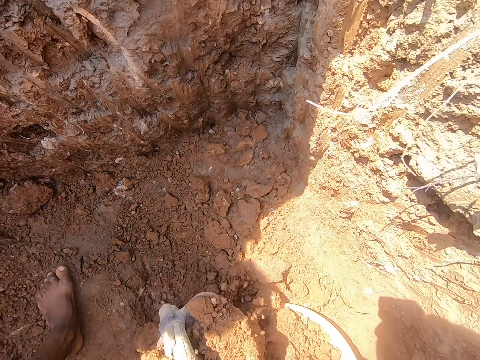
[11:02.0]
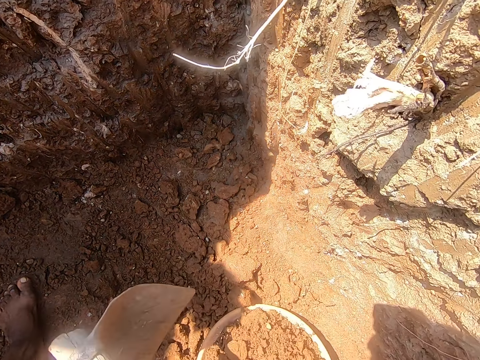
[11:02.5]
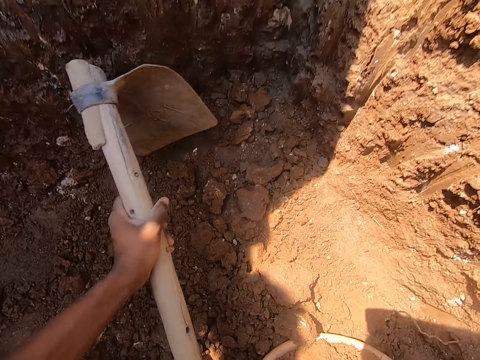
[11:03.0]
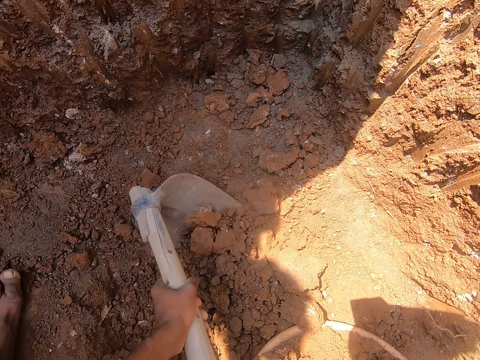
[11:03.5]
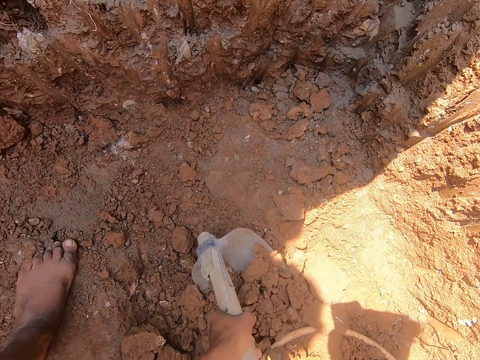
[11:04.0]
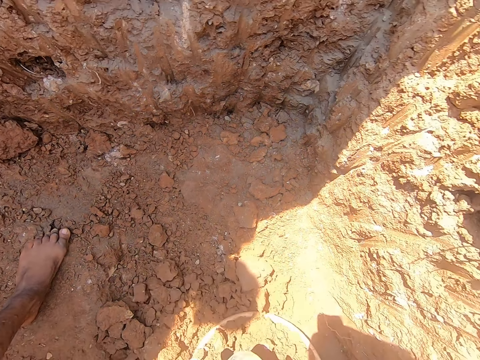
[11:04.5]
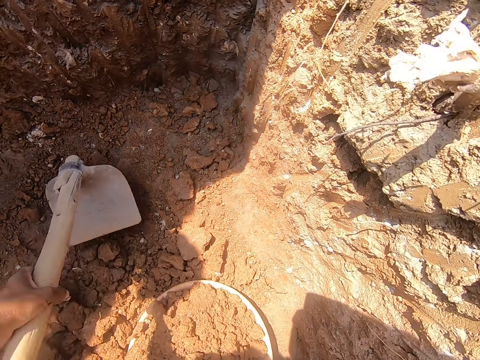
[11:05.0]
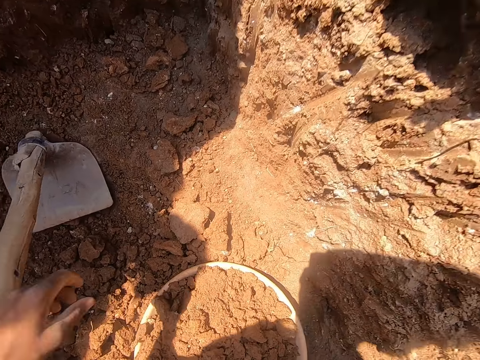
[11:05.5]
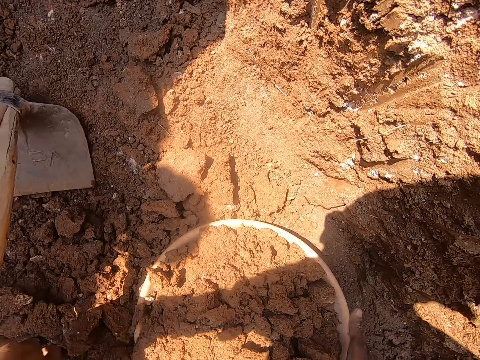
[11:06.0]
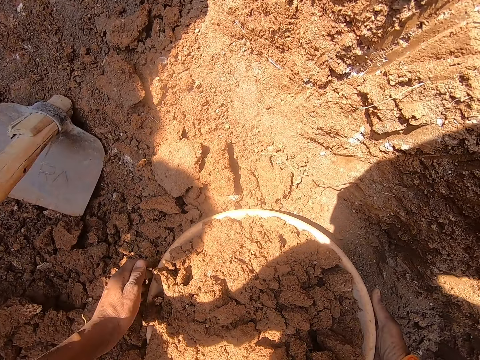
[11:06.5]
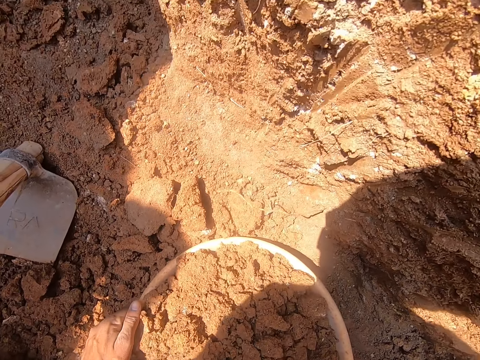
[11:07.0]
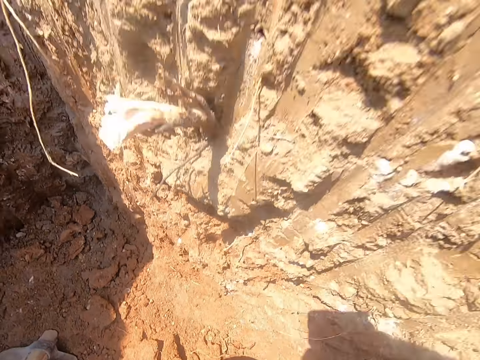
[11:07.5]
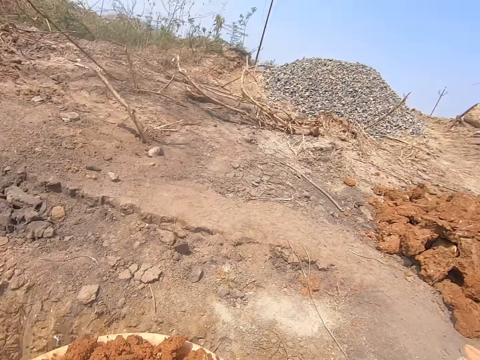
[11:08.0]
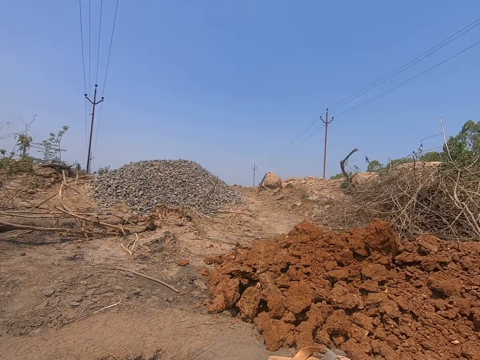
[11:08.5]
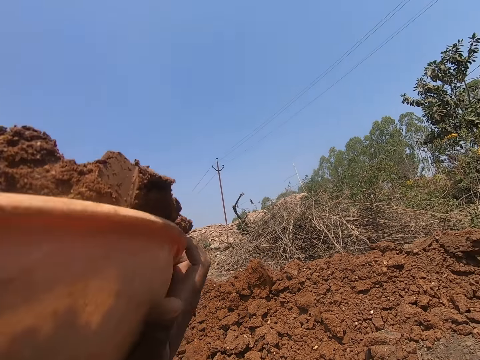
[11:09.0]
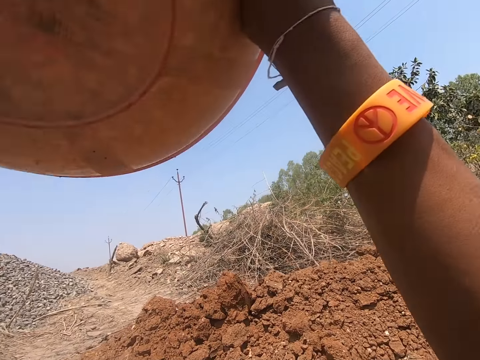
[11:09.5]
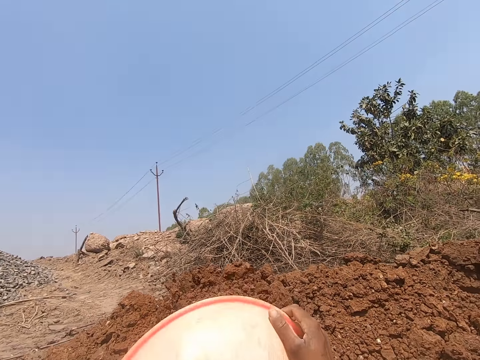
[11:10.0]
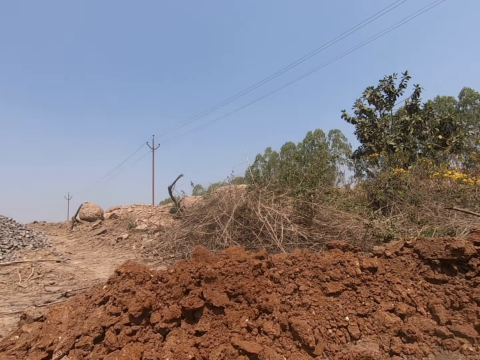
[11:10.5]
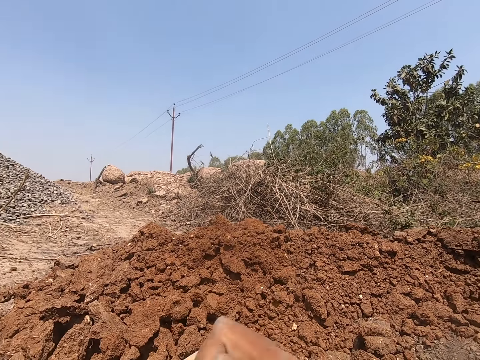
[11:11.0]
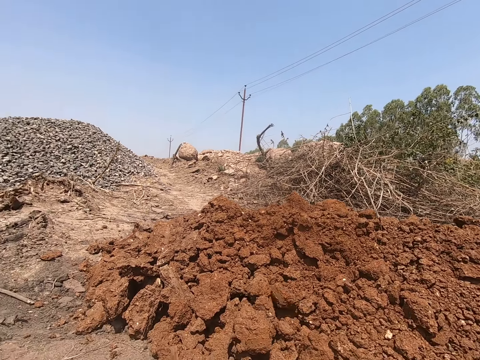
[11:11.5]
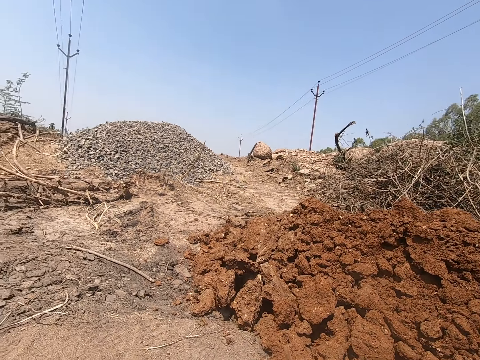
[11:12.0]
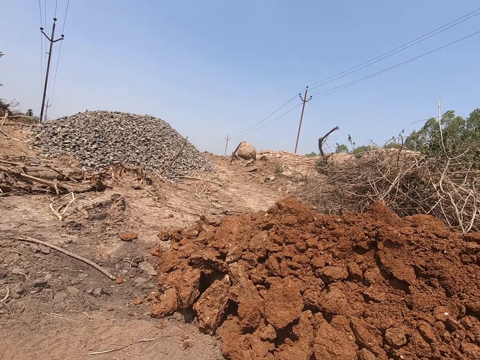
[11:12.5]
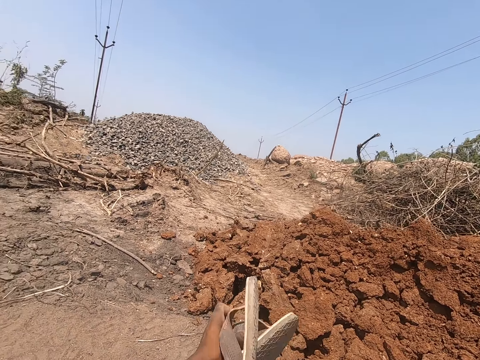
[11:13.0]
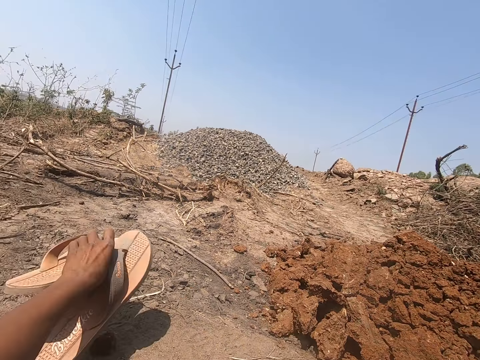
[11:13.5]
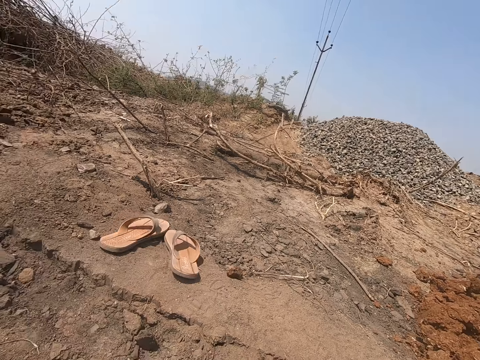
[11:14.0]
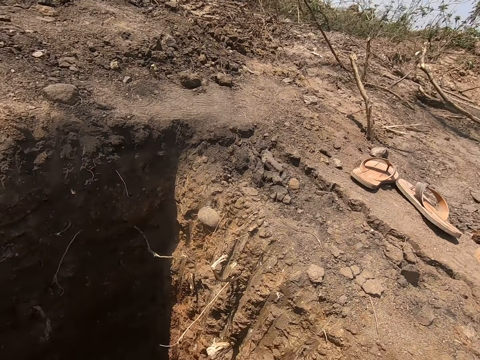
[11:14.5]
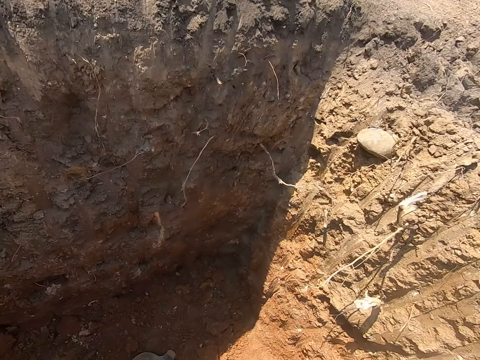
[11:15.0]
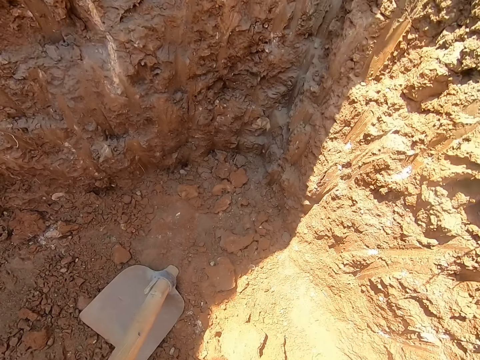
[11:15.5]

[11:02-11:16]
The camera wearer pushes hardened soil from the pit in the head pan or basin with the hoe in both hands. He pushes the hardened soil again. He drops the hoe in the pit with his left hand. He carries the basin with soil. He adjusts the hoe on the pit with his left hand. He picks the head pan from the pit with both hands. He throws the hardened soil from the head pan on the floor with both hands. He picks a pair of slippers from the floor with his left hand. He drops the pair of slippers aside from the floor with his left hand.

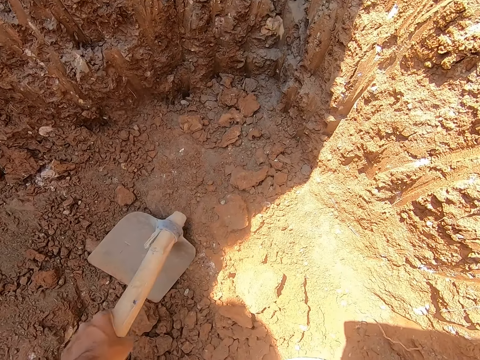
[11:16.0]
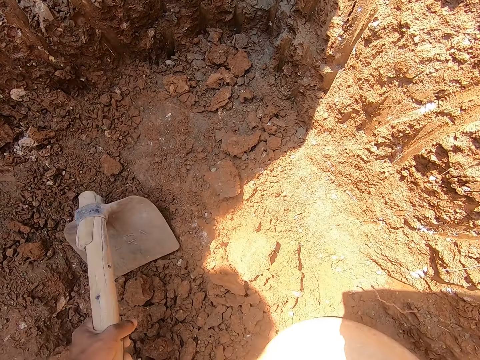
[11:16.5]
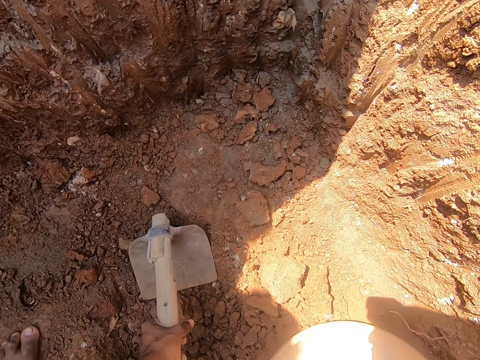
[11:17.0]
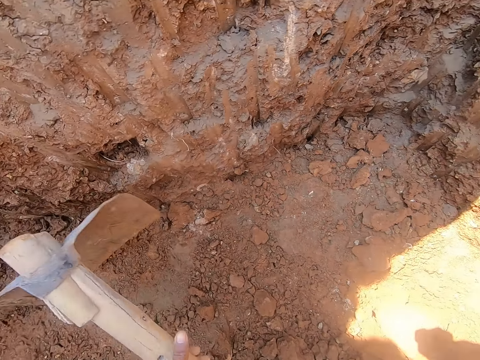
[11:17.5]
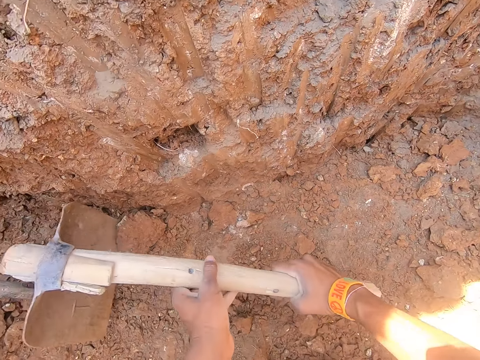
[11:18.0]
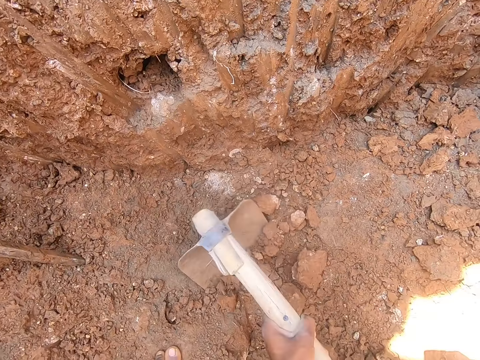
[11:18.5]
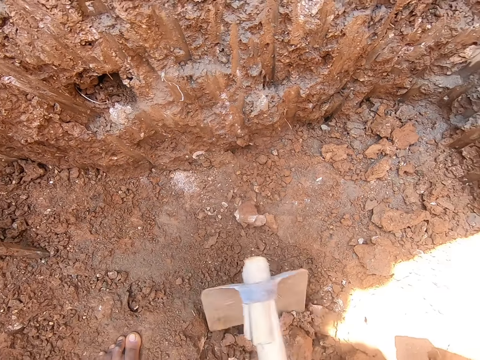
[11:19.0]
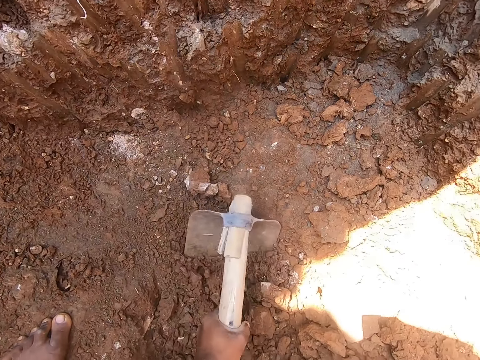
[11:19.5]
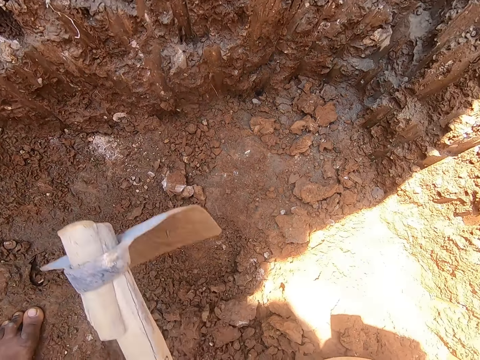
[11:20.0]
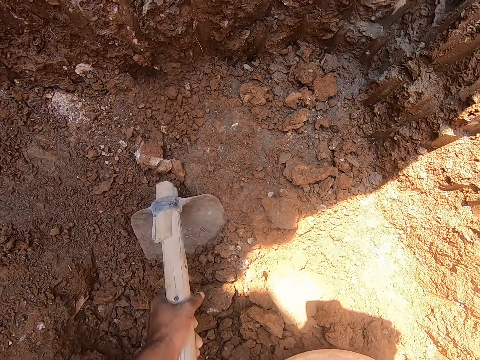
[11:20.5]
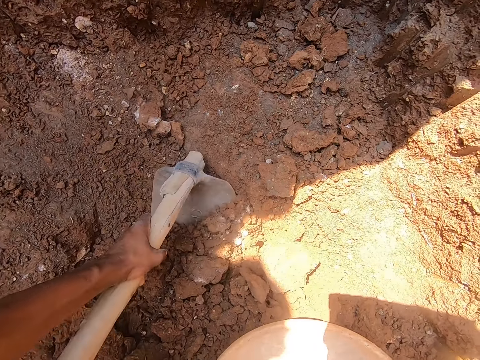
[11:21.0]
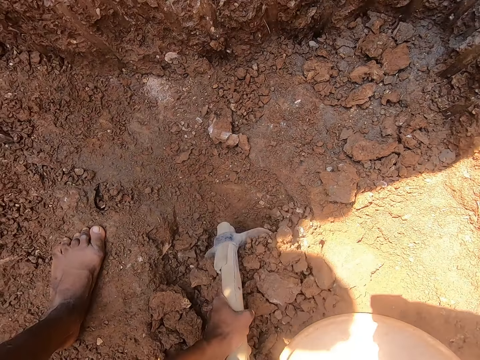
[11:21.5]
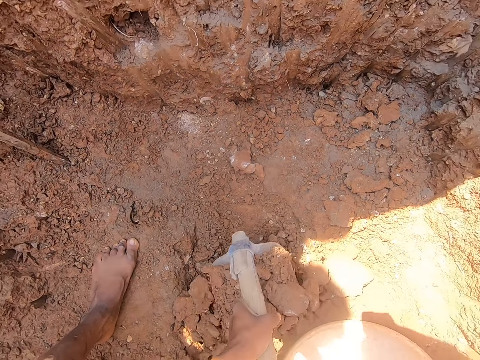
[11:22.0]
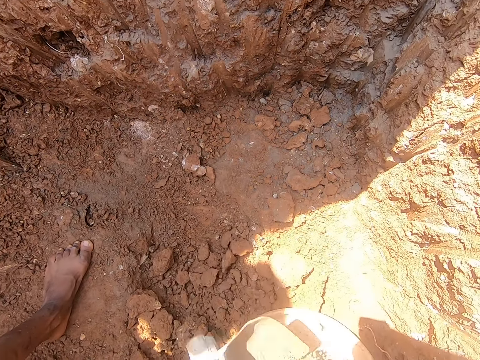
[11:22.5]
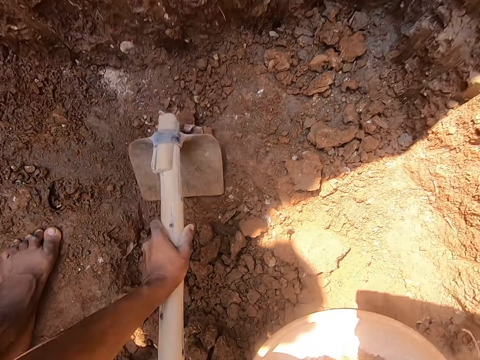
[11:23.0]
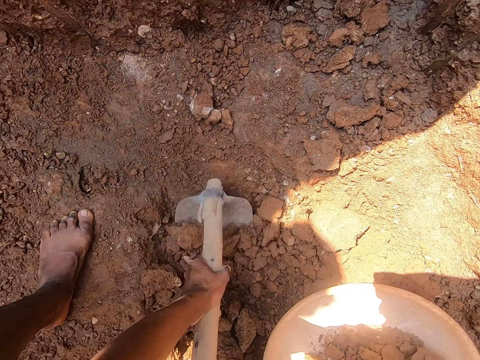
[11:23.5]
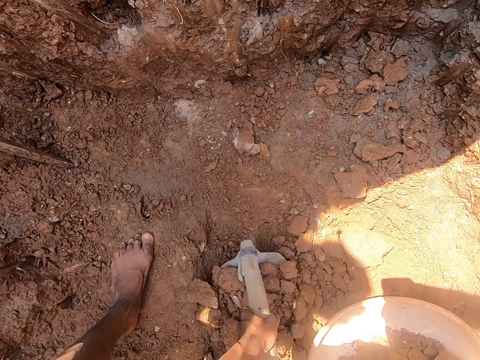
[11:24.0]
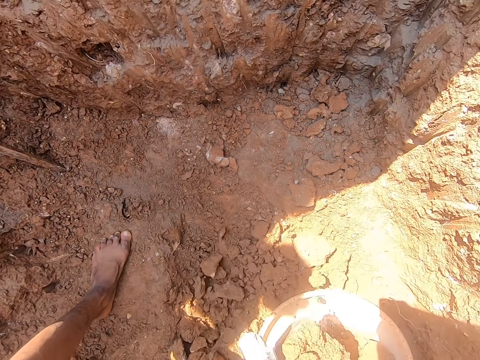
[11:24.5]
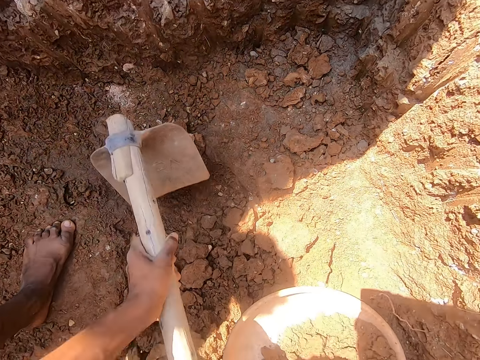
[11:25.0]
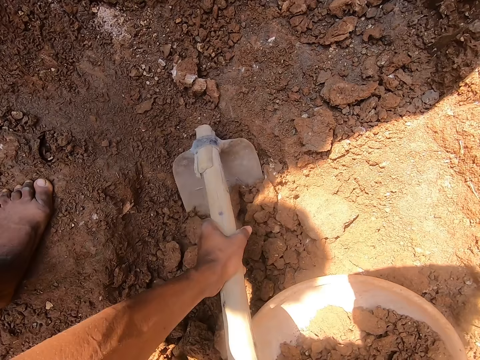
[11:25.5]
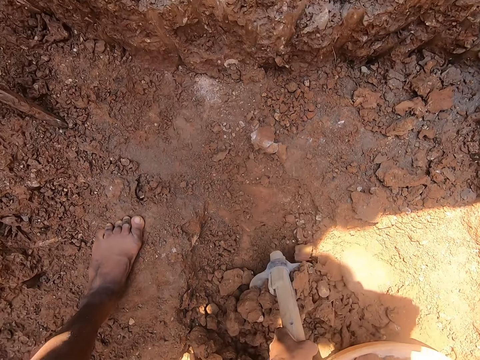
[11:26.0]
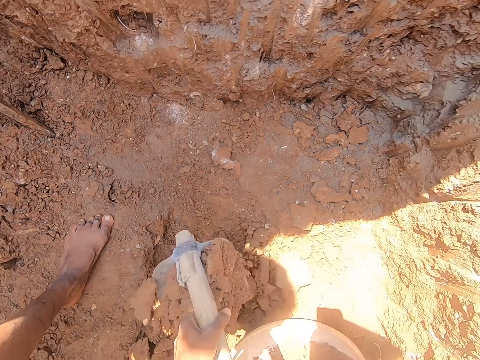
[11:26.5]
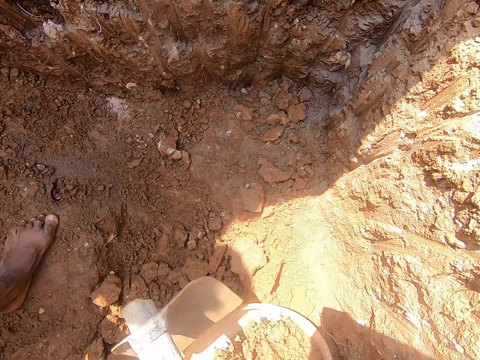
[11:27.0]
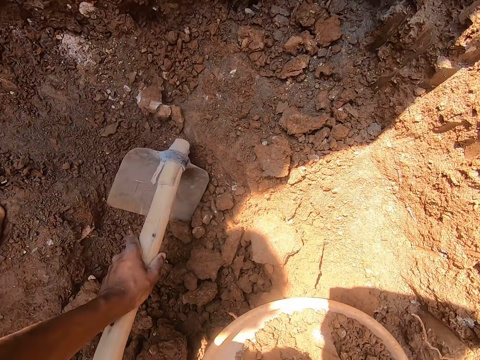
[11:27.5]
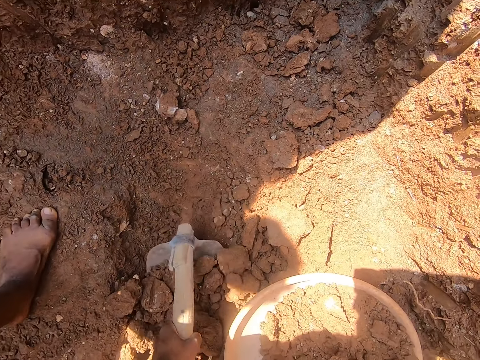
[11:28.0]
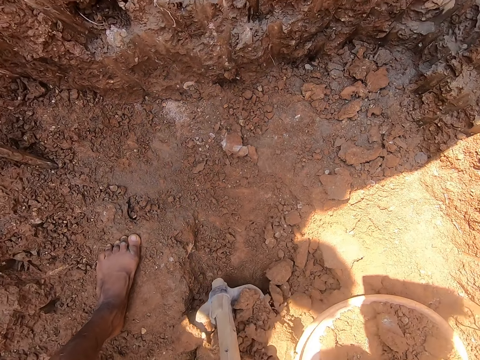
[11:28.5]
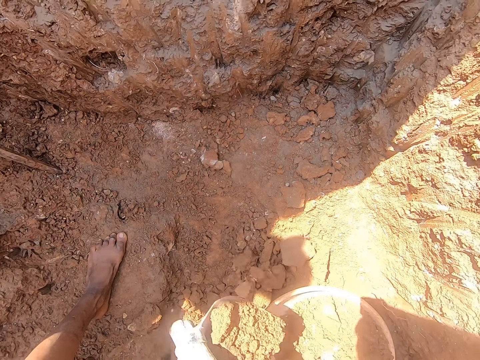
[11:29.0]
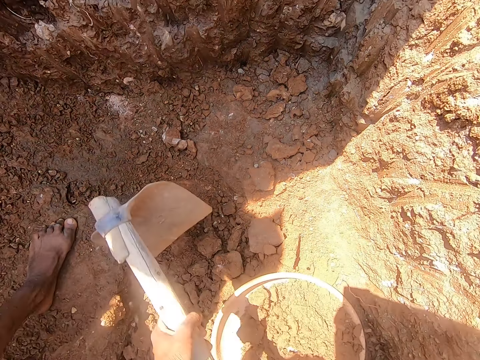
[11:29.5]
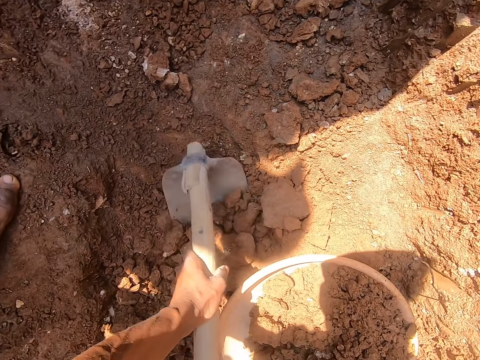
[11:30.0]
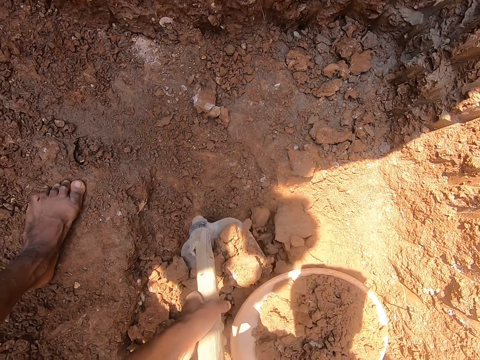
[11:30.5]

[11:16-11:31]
The camera wearer picks the hoe or shovel from the pit with both hands. He gathers hardened soil in the pit with the hoe in his hands. He puts the soil in the basin with the shovel. He puts the hardened soil in the head pan on the pit with the hoe in both hands. He carries hardened soil from the pit with the hoe in both hands. He drops the hardened soil in the head pan in the pit with the hoe in both hands. He carries hardened soil from the pit with the hoe in both hands. He drops the hardened soil in the head pan in the pit with the hoe in both hands. He carries hardened soil from the pit with the hoe in both hands. He drops the hardened soil in the head pan in the pit with the hoe in both hands. He carries hardened soil from the pit with the hoe in both hands.
